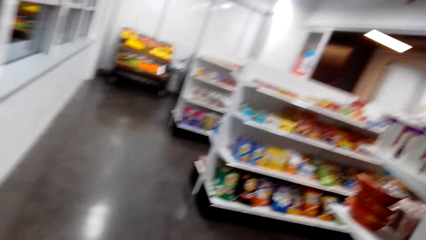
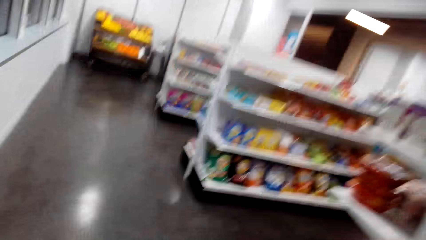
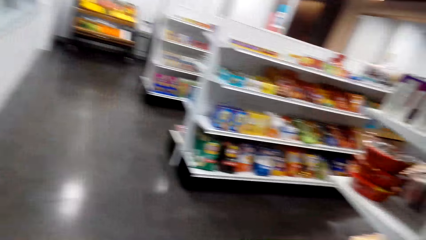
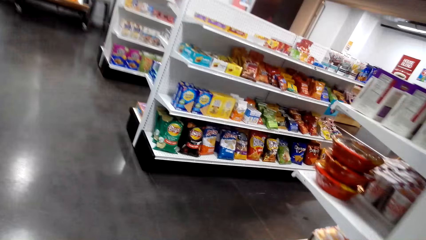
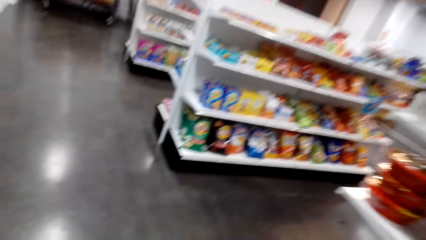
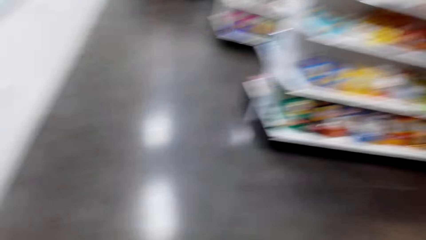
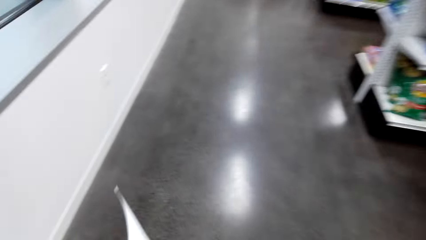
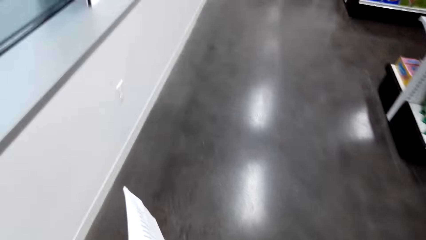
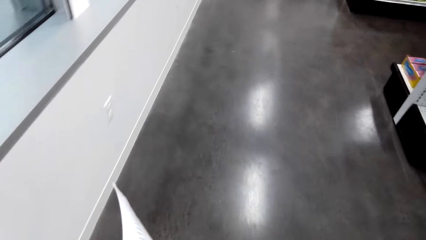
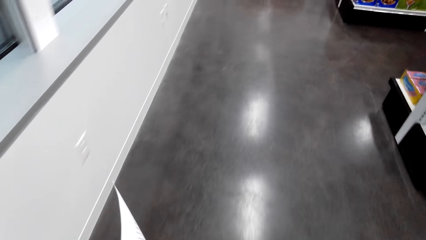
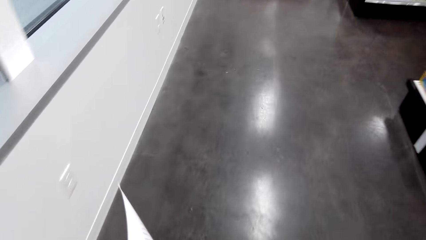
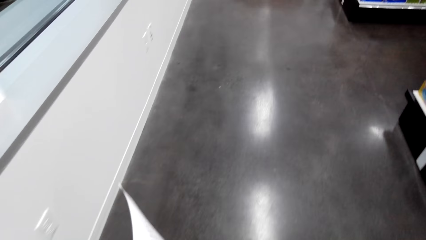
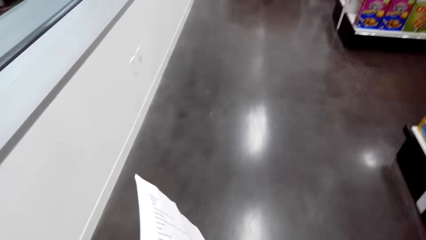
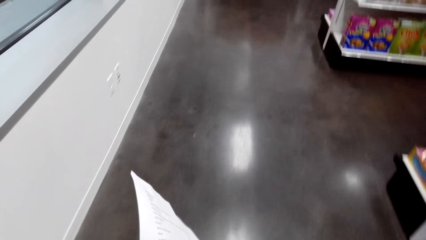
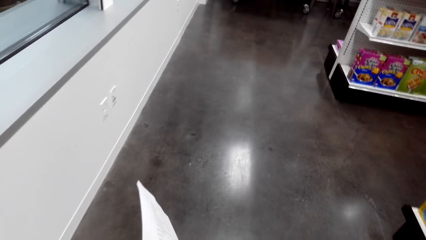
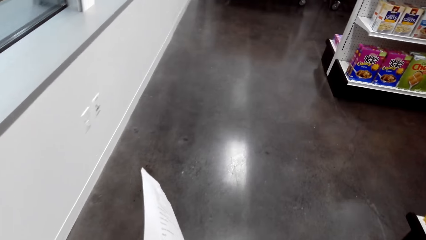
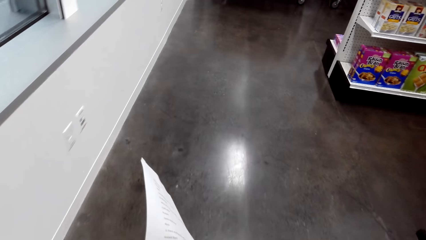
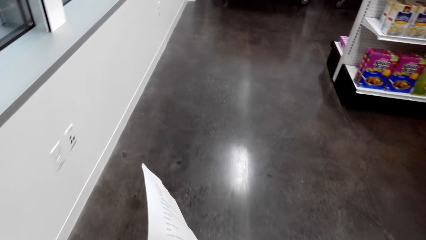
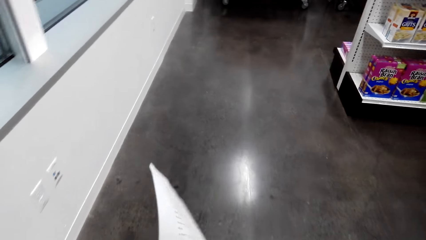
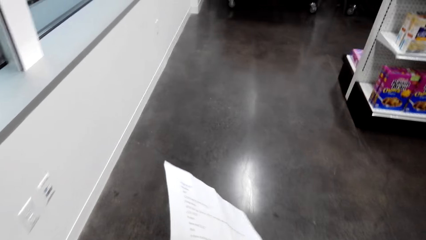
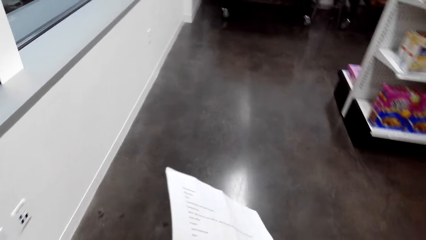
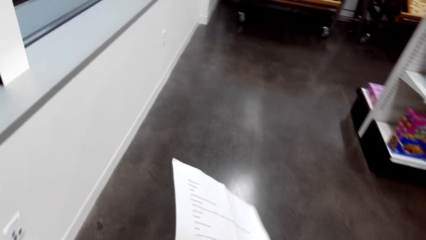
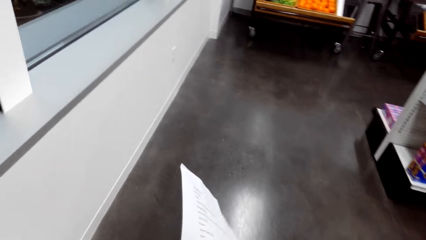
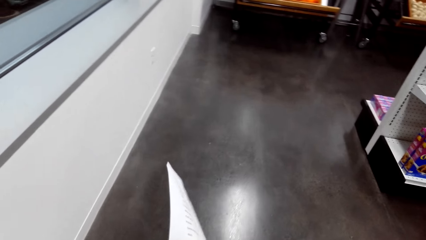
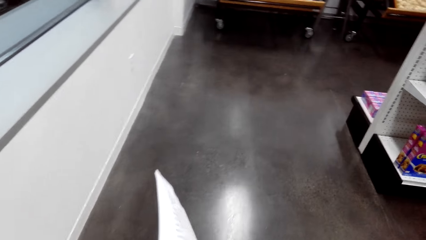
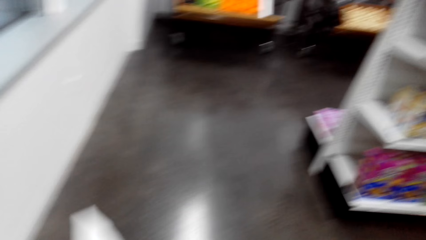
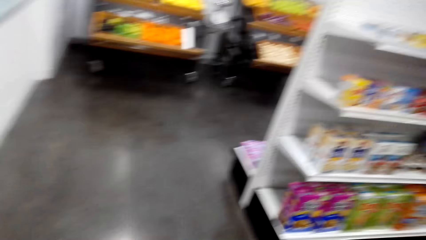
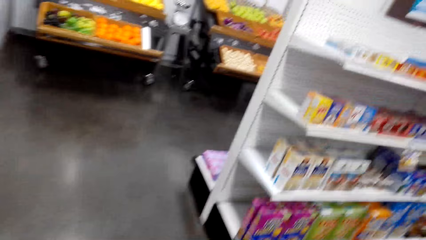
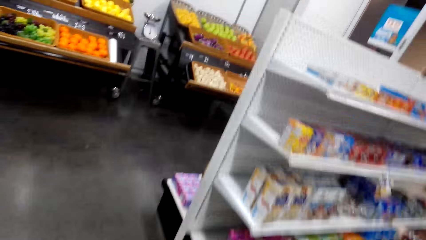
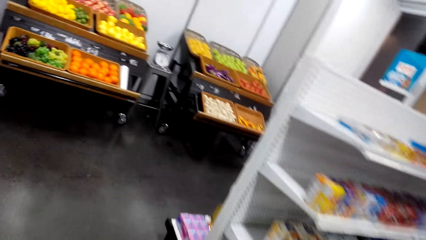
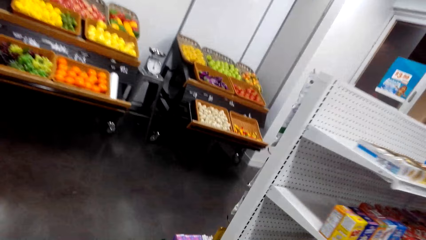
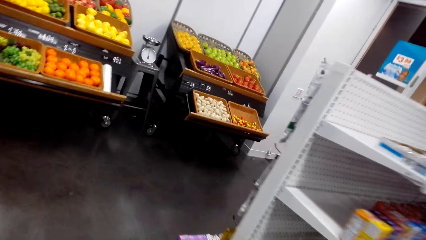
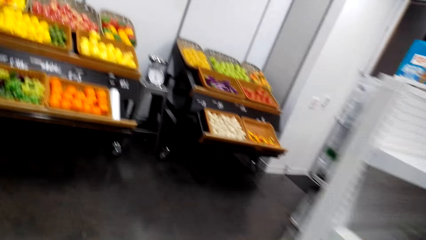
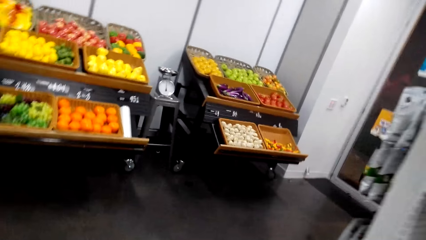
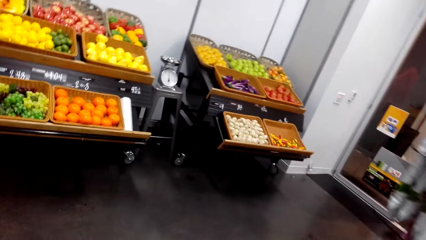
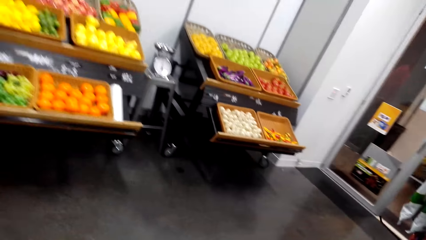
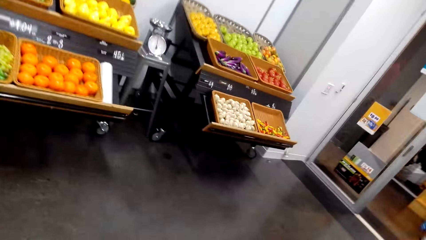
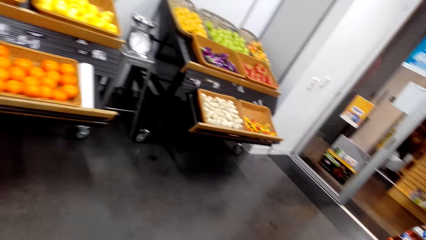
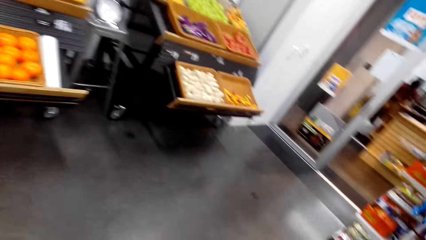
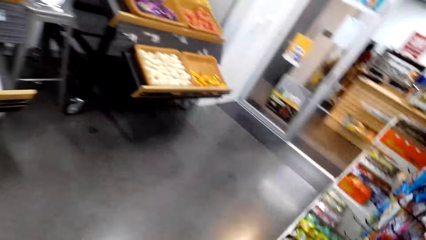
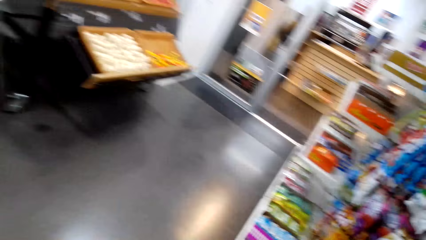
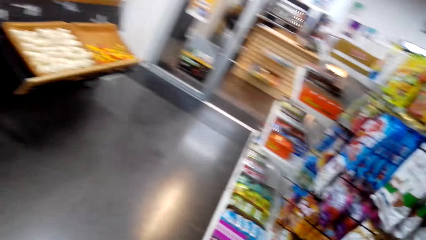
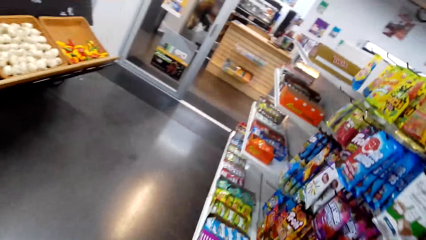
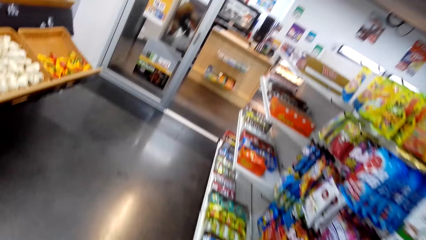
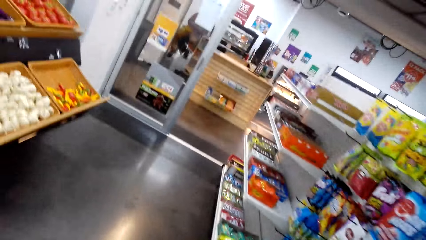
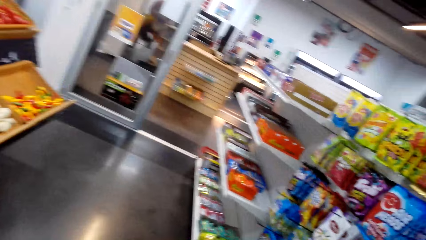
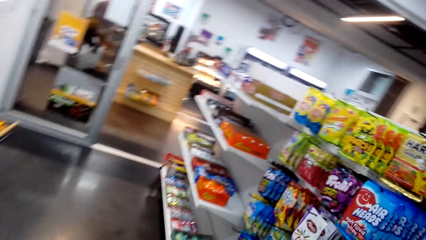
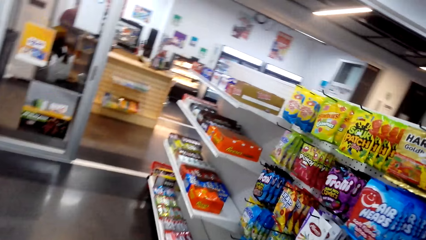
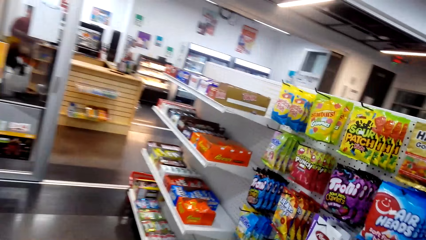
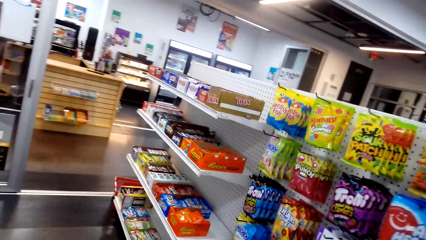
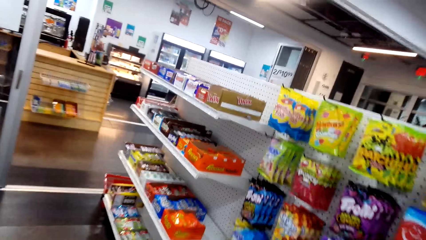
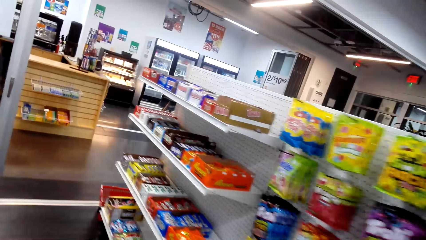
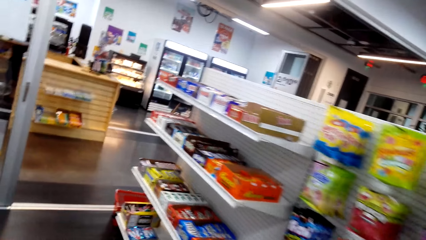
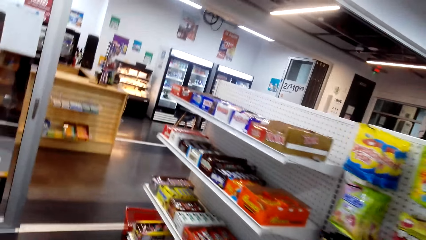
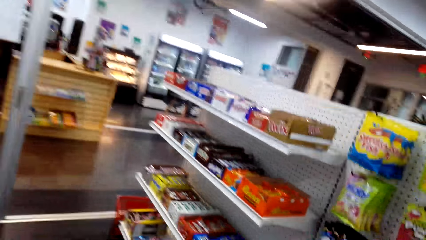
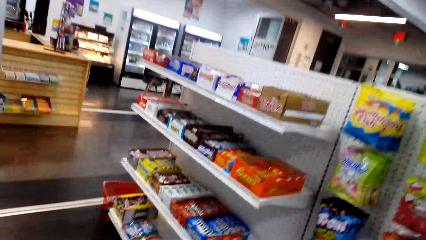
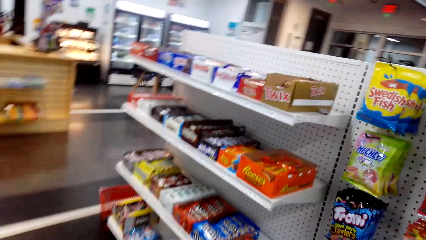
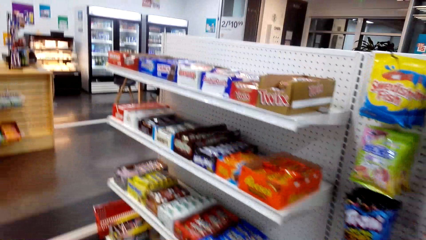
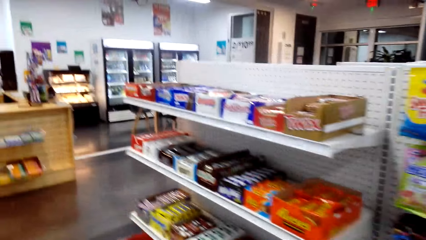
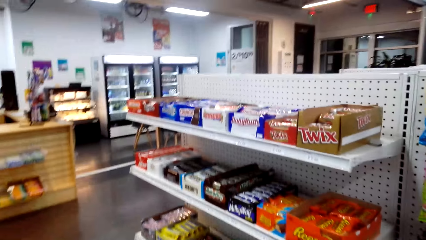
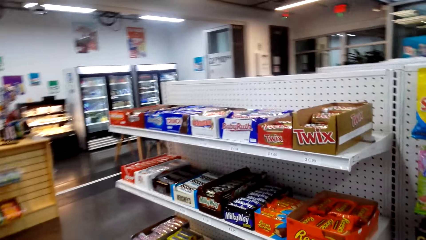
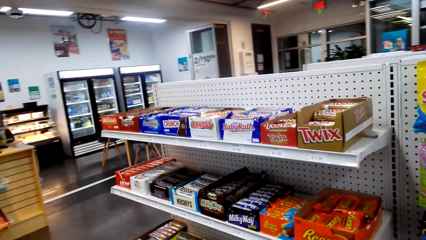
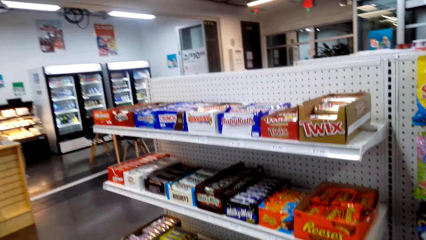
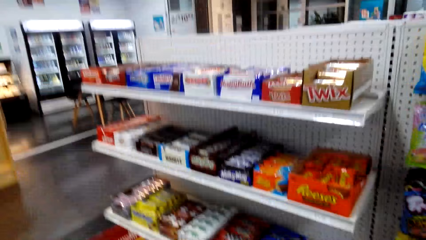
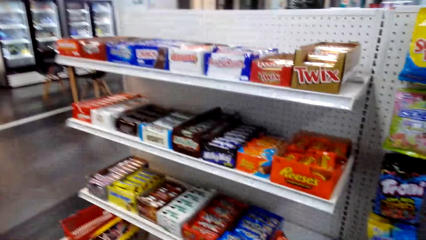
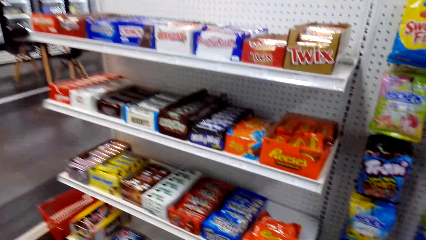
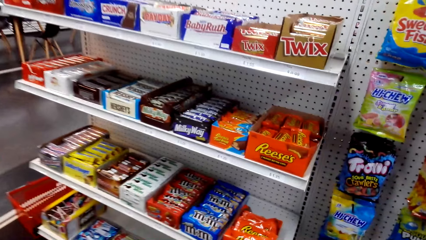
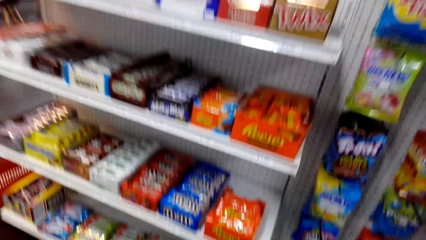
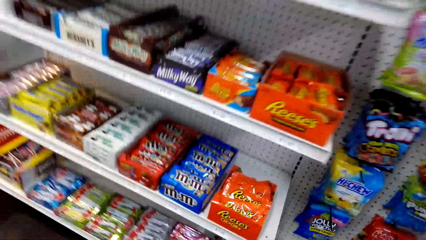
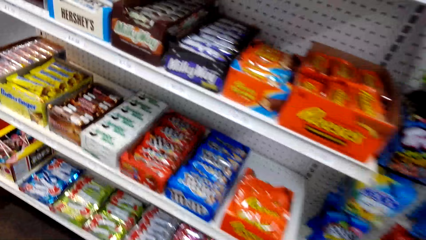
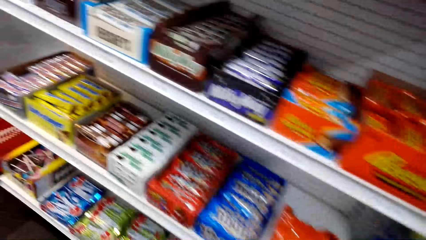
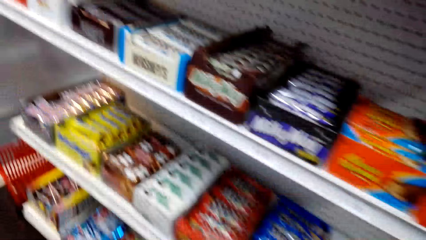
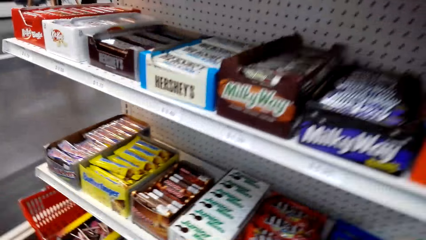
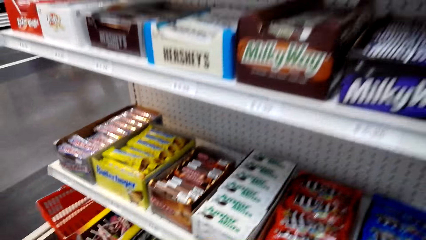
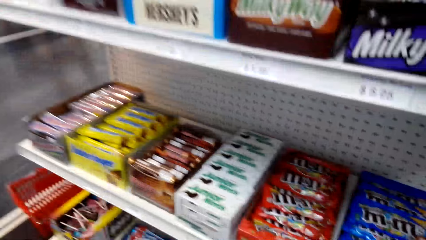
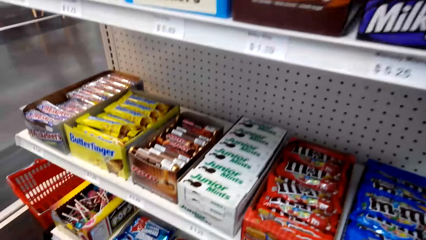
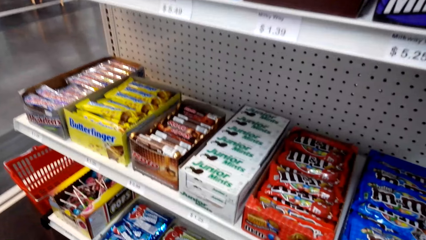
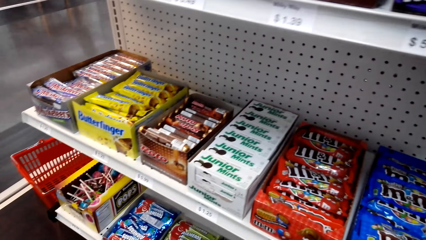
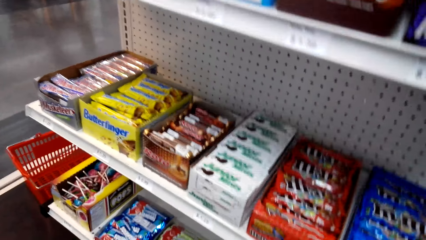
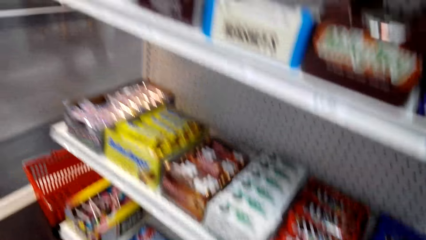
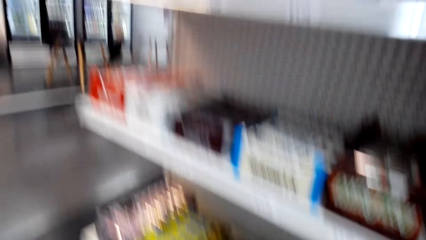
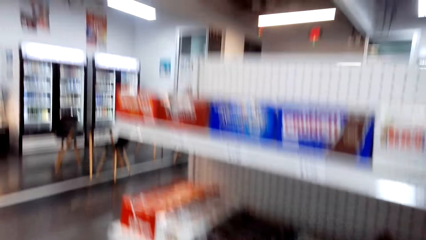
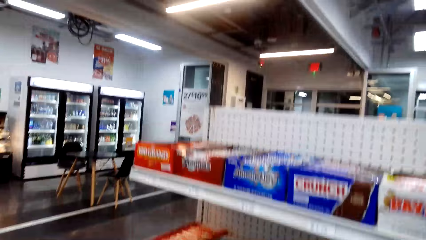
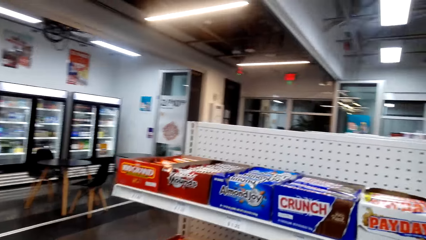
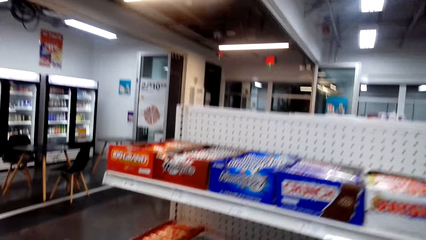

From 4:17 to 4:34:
The camera wearer looks at the shopping list. They walk in the supermarket. They look around.
